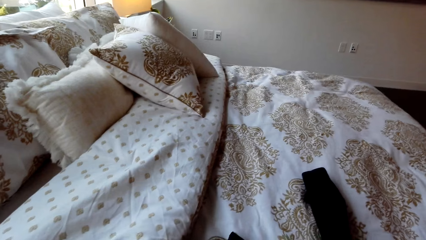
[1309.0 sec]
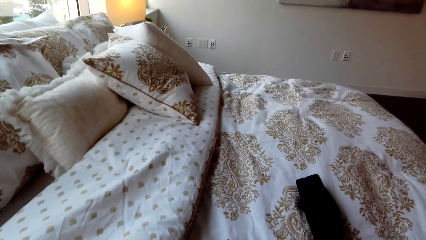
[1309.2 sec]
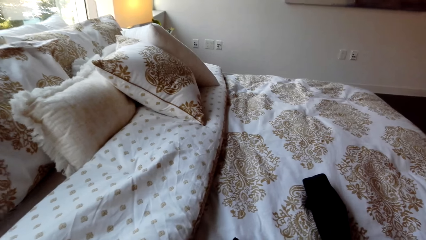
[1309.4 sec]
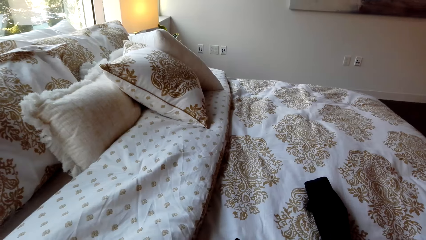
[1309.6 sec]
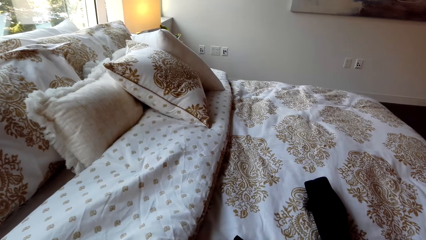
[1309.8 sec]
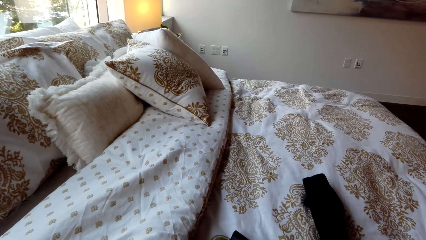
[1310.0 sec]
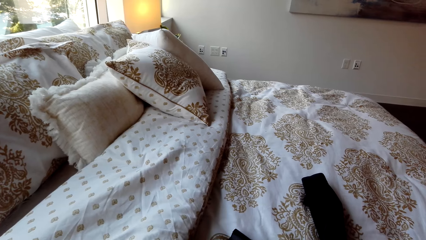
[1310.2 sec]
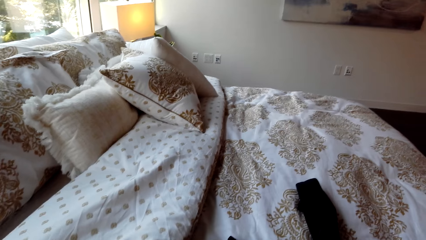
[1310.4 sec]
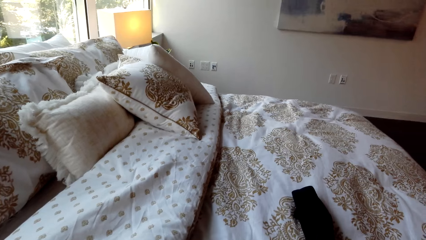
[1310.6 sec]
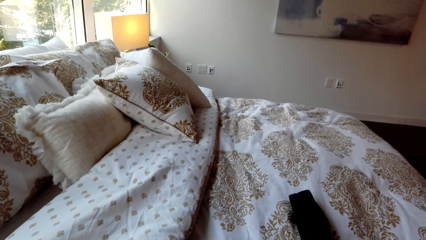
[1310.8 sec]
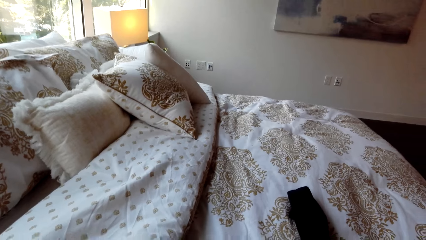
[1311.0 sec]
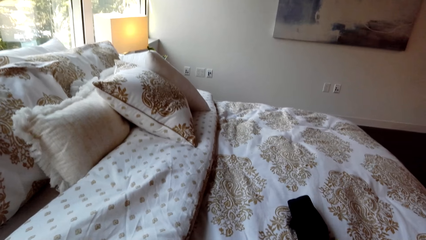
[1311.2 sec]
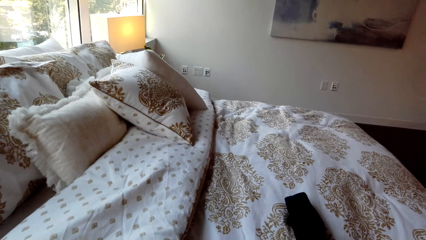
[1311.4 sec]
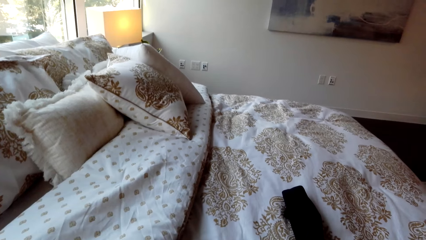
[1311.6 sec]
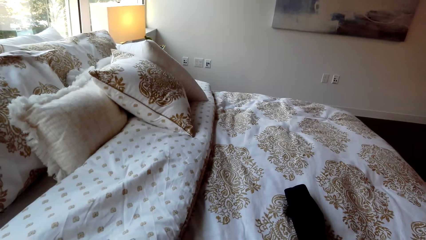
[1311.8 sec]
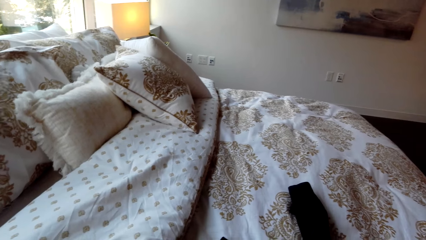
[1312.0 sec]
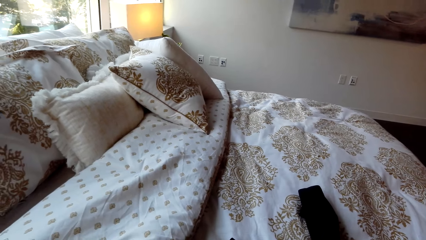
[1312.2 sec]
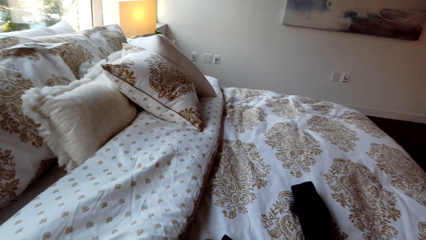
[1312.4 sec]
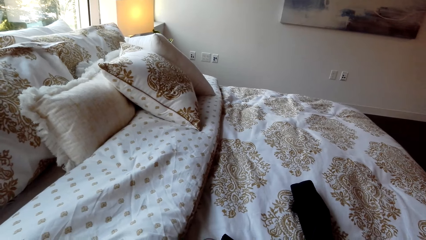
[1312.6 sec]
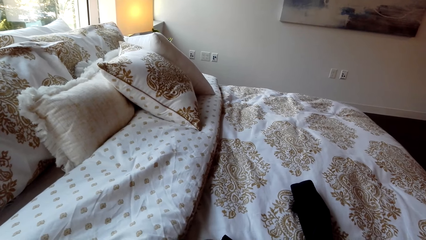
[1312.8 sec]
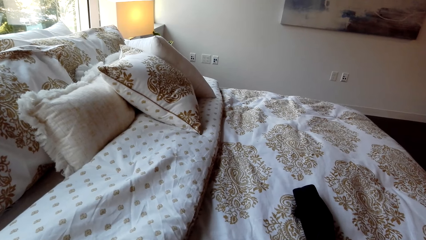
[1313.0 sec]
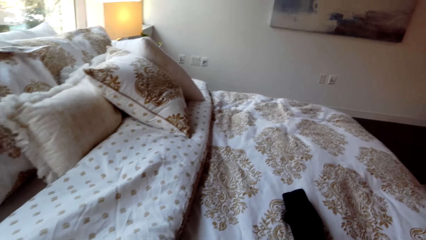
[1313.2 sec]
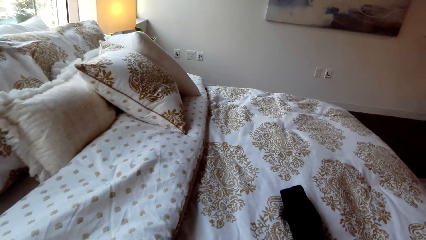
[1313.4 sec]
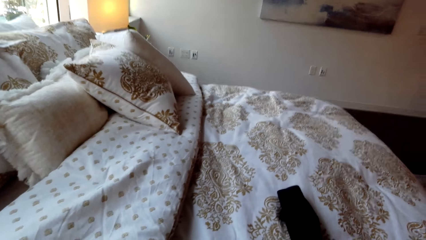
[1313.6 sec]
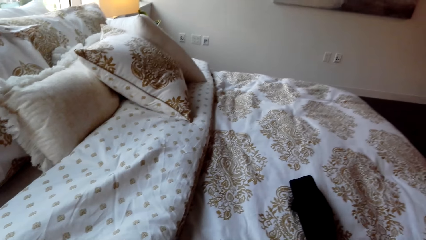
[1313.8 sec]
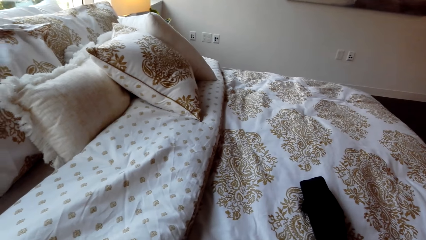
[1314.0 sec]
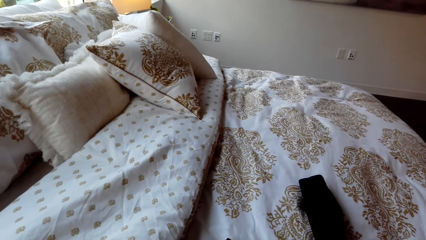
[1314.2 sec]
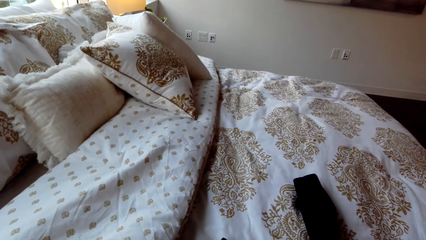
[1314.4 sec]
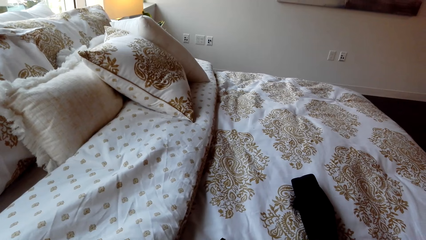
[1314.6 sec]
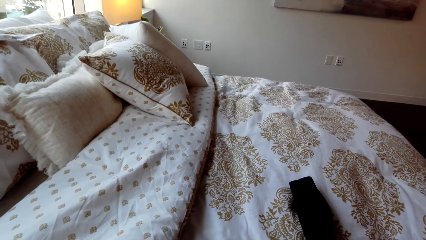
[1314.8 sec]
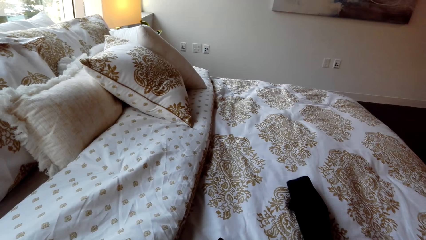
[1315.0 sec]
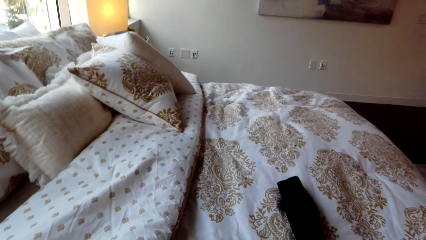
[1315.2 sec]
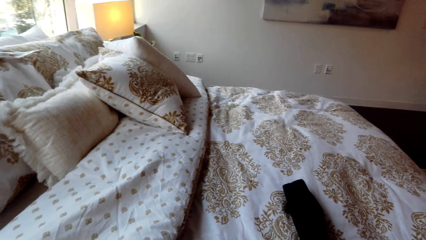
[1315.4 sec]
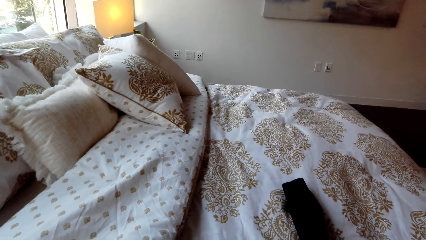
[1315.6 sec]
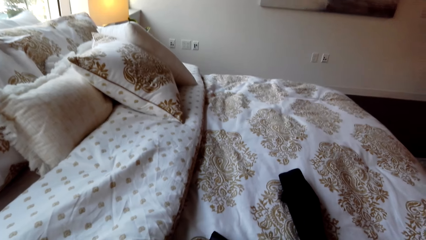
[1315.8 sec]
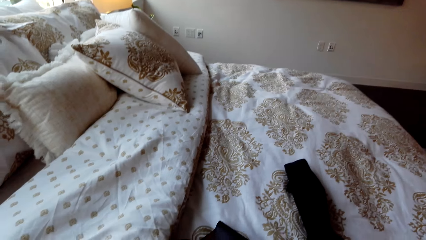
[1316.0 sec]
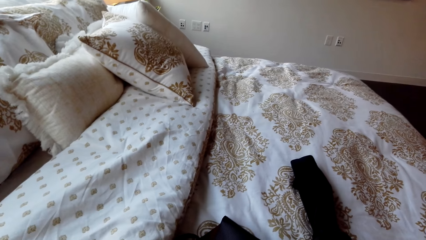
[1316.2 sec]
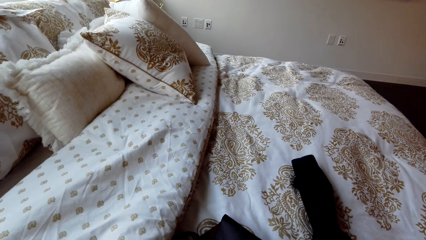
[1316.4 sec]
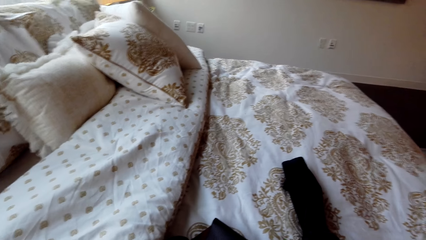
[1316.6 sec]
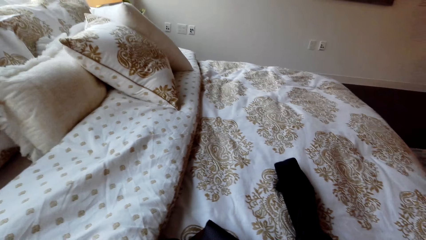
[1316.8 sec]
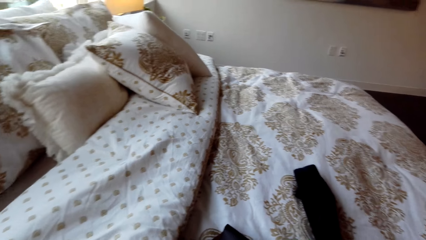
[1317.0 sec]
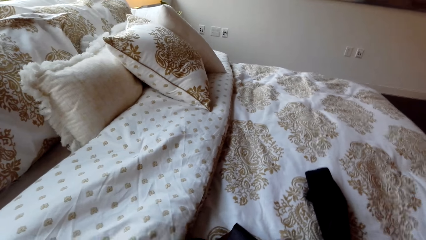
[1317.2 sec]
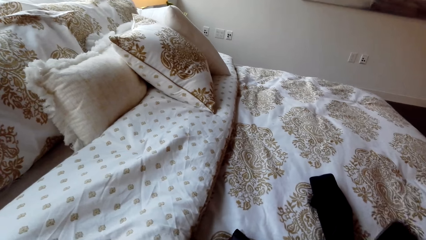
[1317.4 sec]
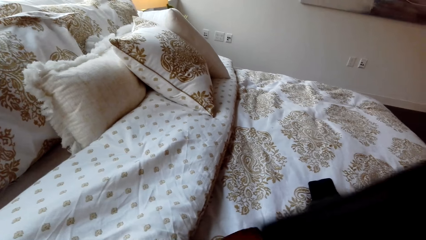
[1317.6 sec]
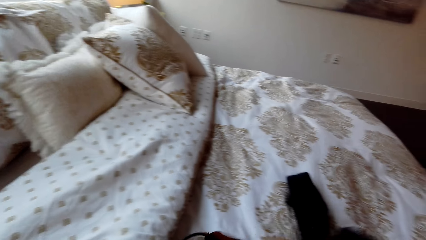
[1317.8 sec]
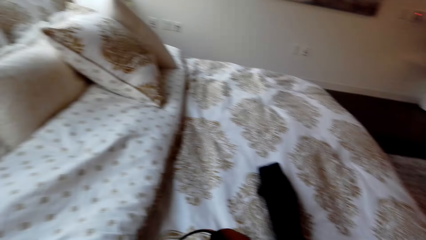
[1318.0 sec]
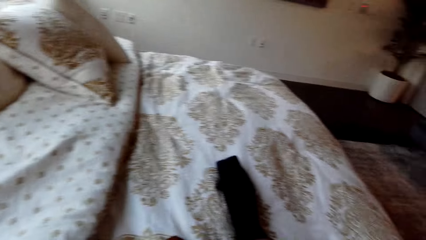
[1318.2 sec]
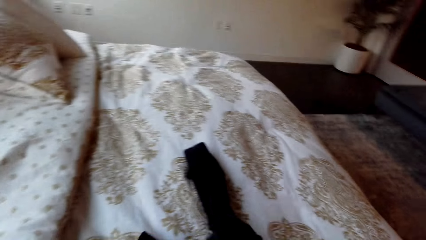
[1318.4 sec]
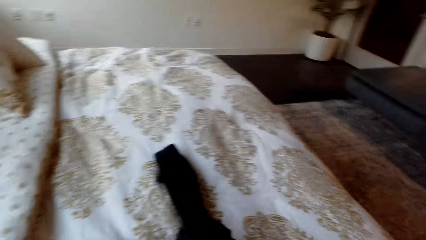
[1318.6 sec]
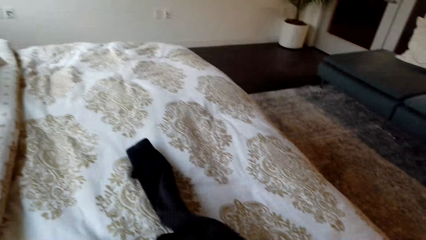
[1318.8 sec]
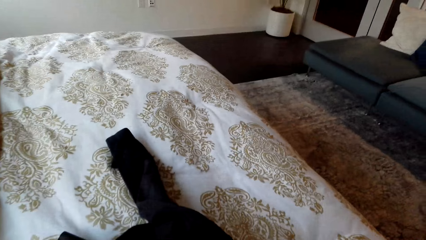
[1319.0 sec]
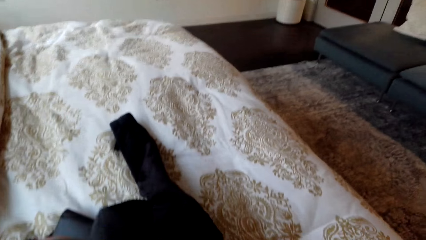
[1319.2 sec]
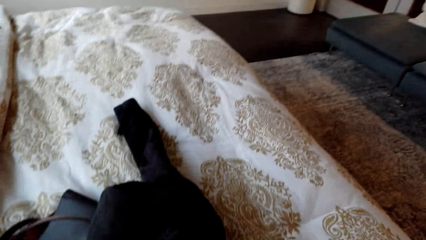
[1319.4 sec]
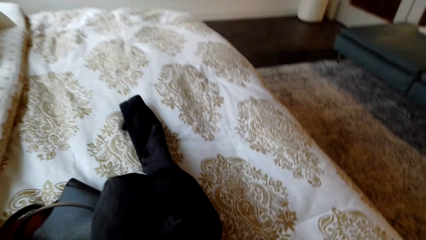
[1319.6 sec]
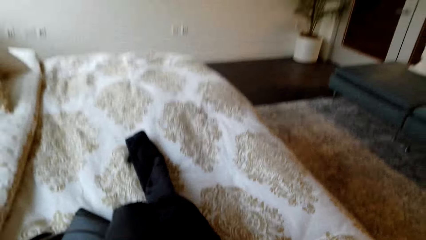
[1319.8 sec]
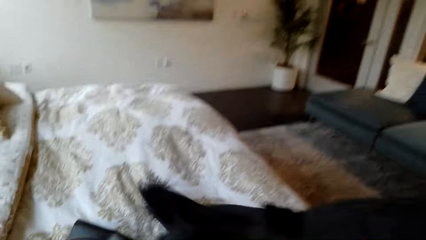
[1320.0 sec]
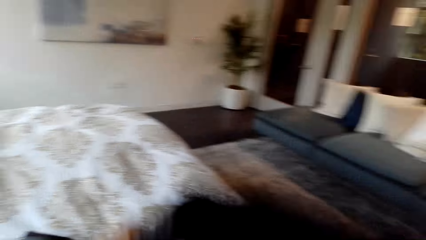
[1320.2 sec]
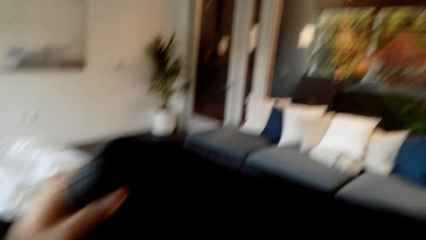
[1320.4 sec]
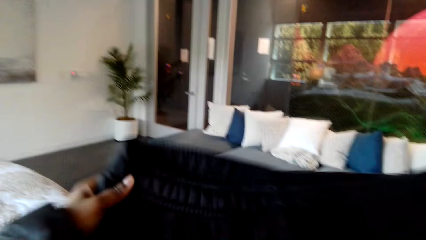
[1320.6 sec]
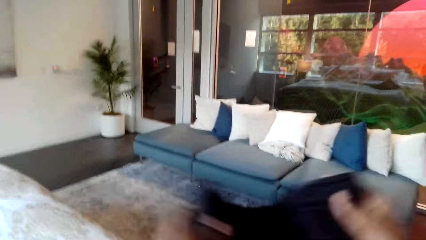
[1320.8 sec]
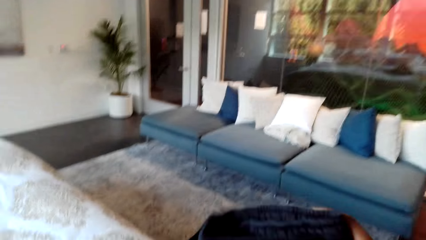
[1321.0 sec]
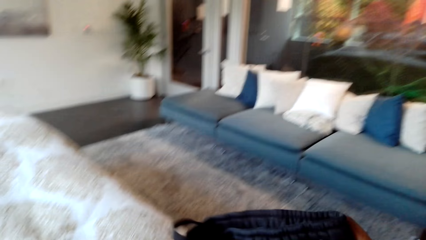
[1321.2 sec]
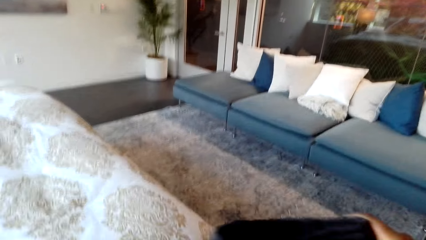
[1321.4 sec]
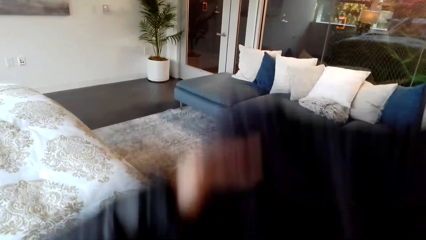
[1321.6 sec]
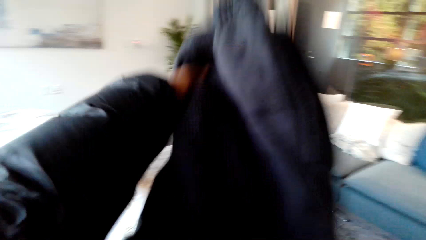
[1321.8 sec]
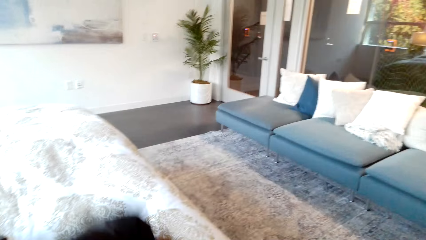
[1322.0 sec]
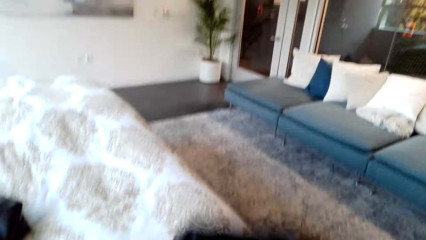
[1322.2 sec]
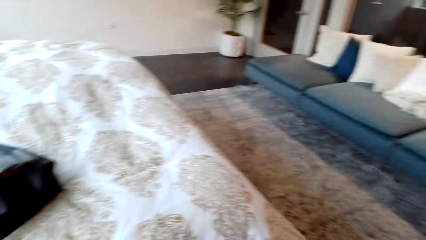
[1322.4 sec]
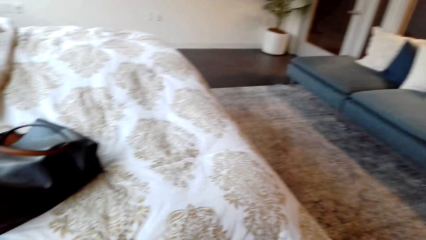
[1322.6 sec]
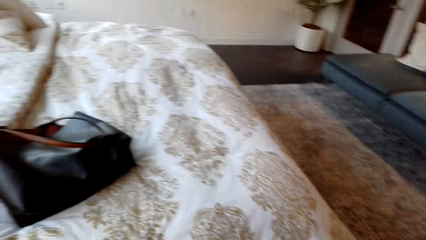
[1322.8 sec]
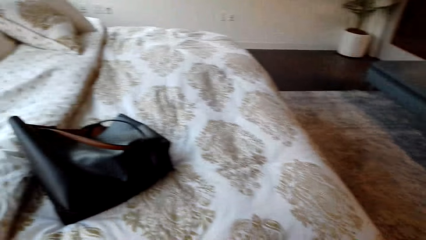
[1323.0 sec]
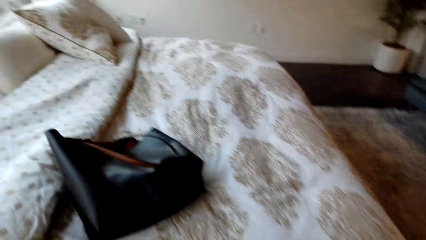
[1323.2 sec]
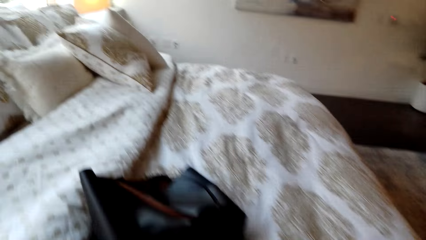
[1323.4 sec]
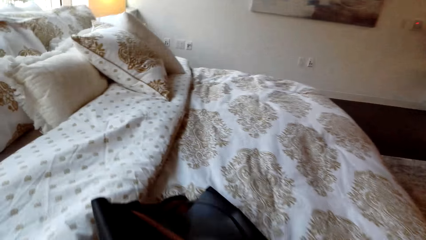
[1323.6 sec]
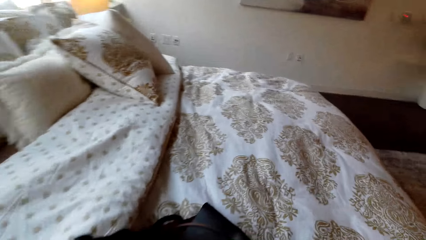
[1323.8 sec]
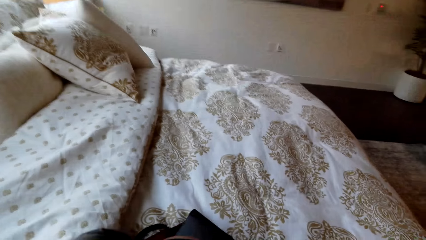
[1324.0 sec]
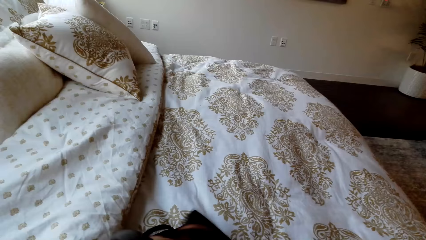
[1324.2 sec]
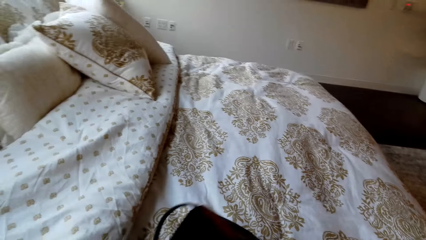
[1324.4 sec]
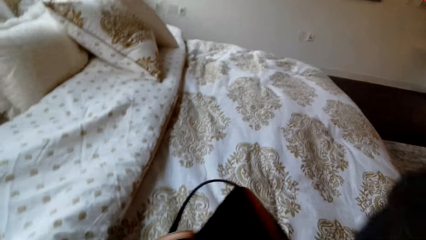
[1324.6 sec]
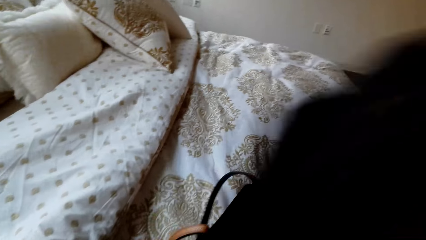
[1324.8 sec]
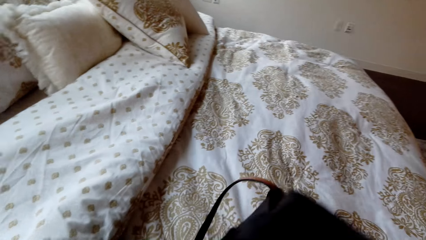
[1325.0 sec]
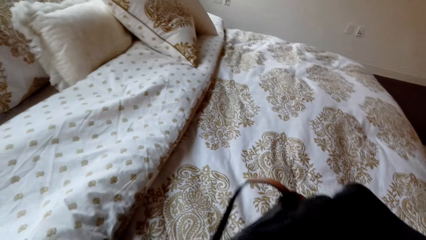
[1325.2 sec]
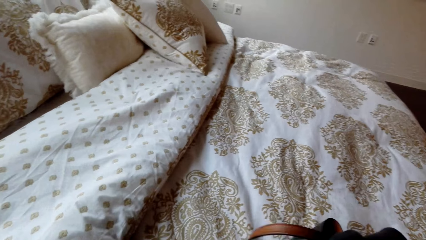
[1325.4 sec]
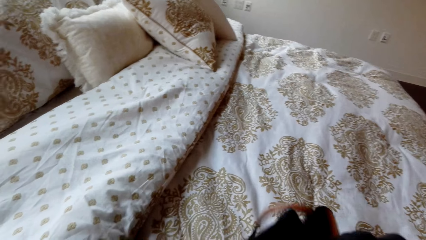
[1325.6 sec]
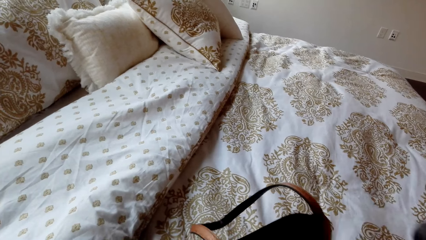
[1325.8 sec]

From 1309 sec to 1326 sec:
The camera wearer talks to a person. They throw the pouch on the bed. They take the pants. They fold the pants. They pack the pants in the bag. They pick the handbag.
